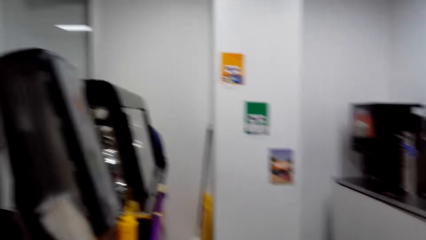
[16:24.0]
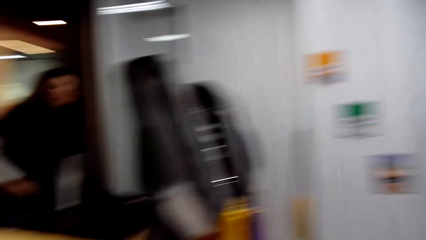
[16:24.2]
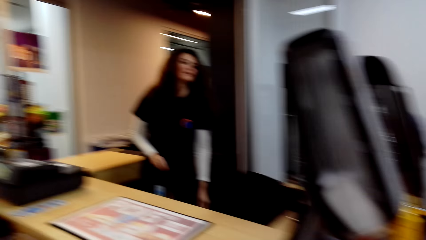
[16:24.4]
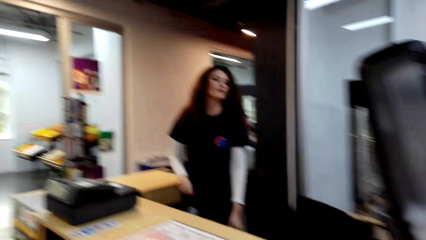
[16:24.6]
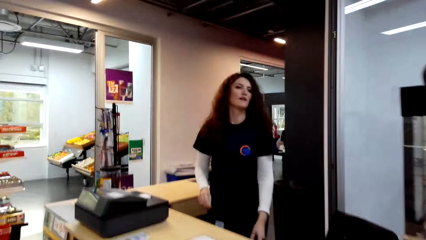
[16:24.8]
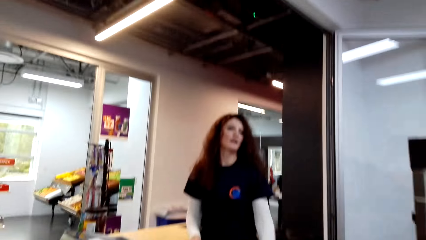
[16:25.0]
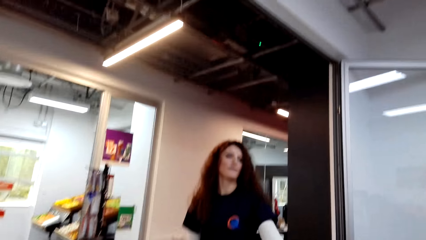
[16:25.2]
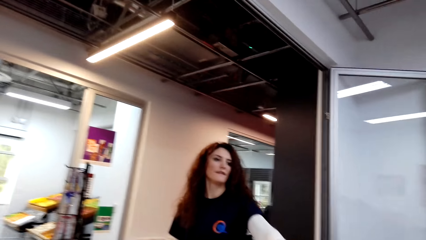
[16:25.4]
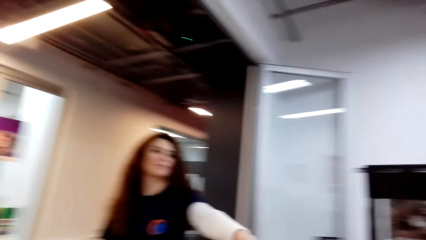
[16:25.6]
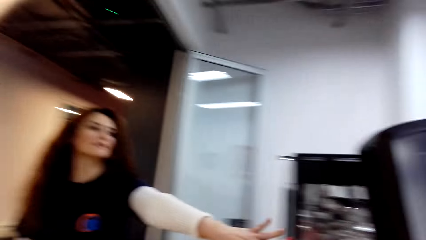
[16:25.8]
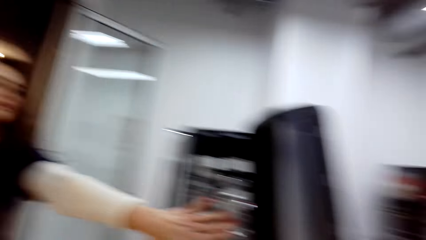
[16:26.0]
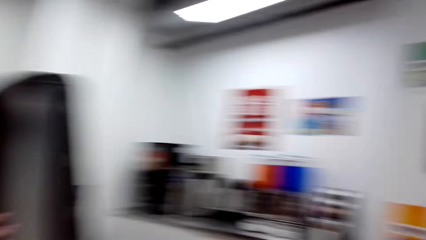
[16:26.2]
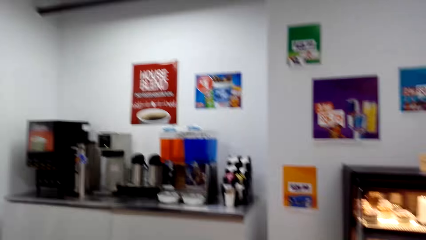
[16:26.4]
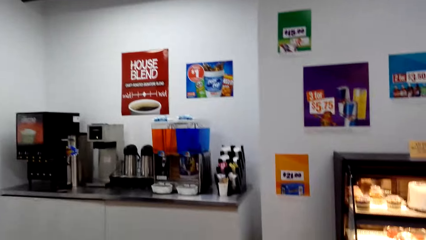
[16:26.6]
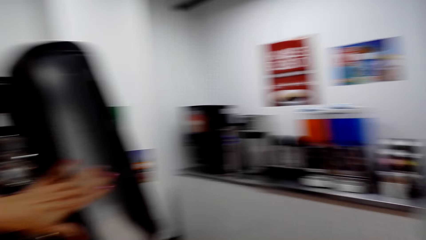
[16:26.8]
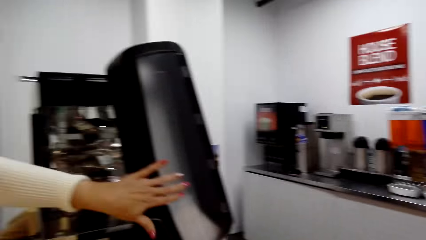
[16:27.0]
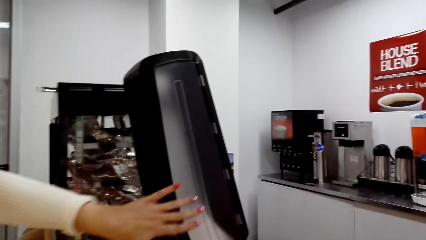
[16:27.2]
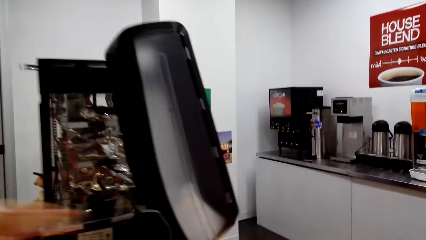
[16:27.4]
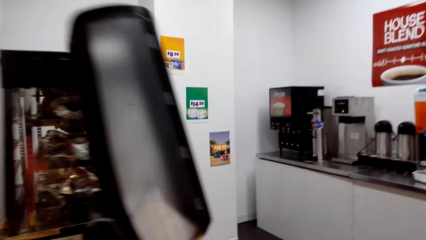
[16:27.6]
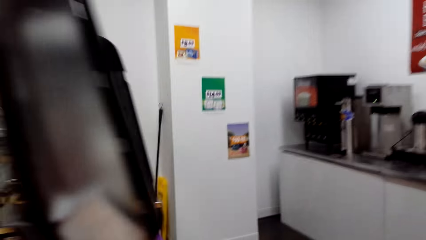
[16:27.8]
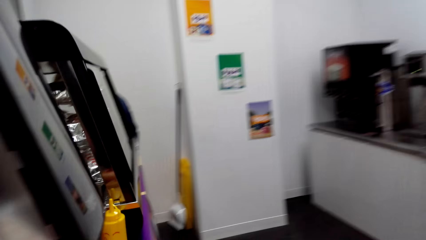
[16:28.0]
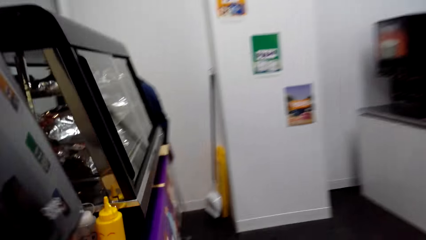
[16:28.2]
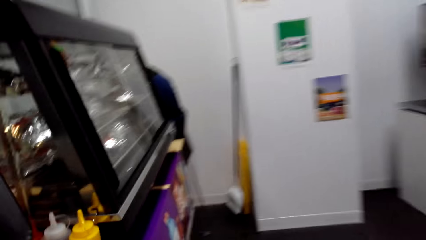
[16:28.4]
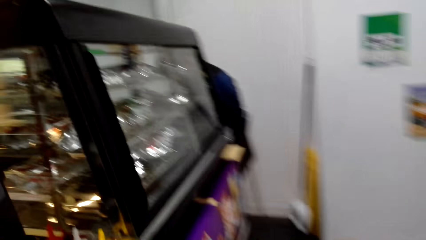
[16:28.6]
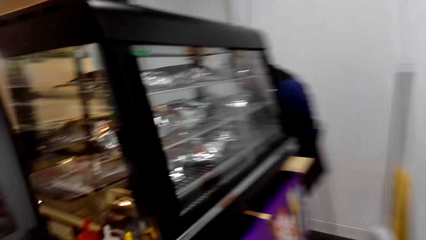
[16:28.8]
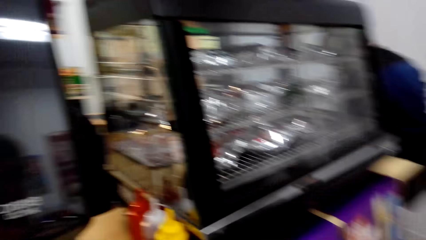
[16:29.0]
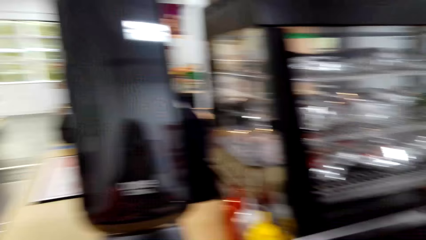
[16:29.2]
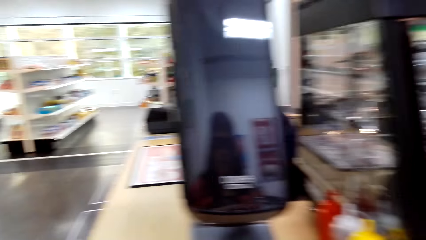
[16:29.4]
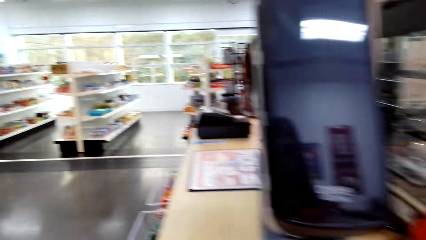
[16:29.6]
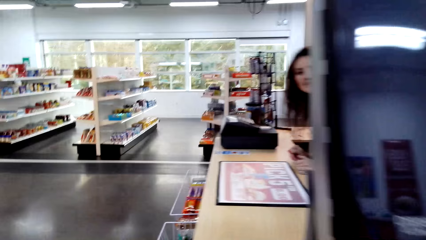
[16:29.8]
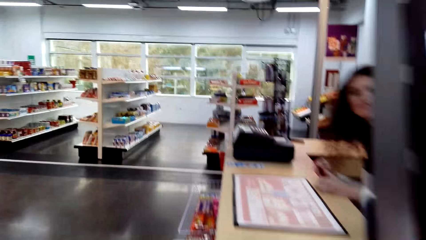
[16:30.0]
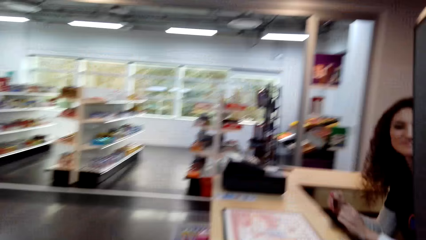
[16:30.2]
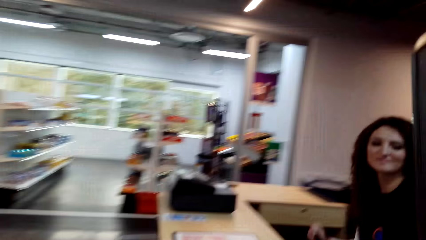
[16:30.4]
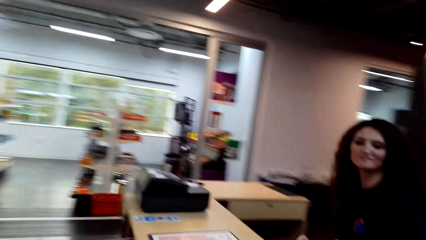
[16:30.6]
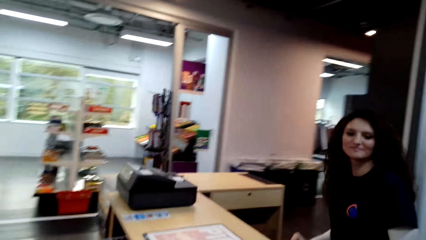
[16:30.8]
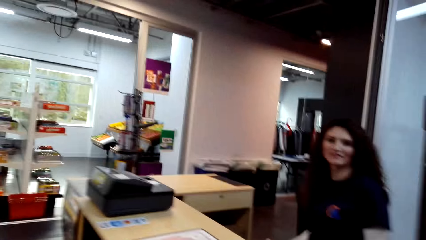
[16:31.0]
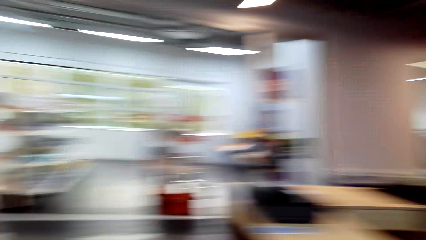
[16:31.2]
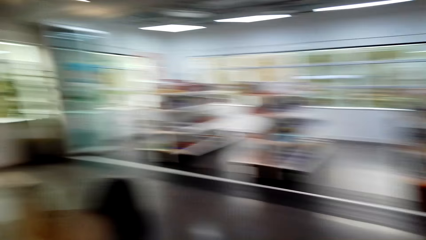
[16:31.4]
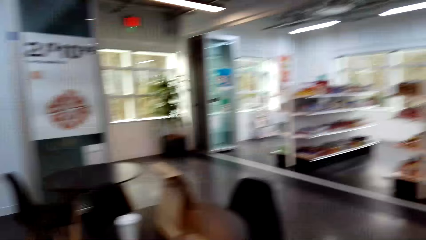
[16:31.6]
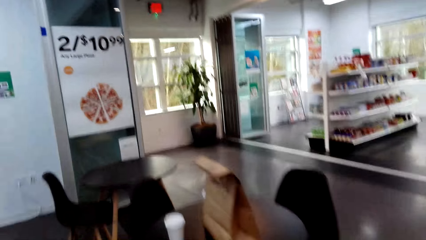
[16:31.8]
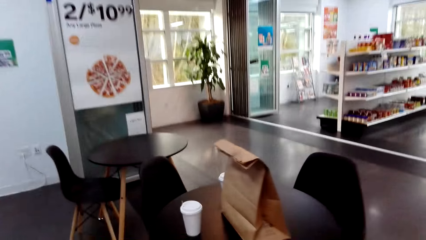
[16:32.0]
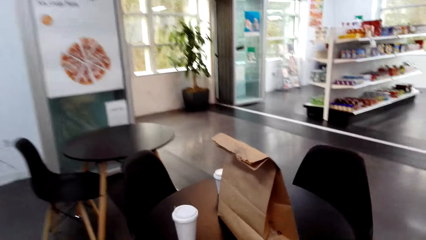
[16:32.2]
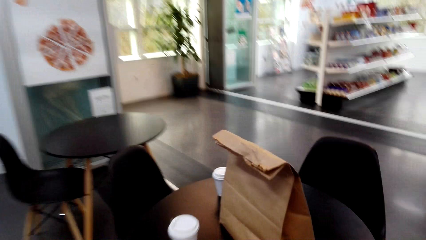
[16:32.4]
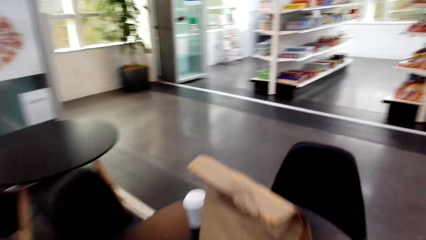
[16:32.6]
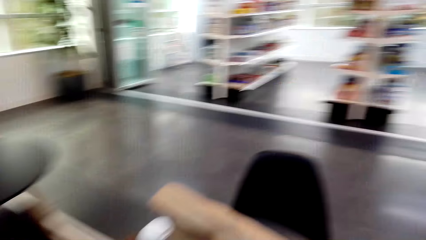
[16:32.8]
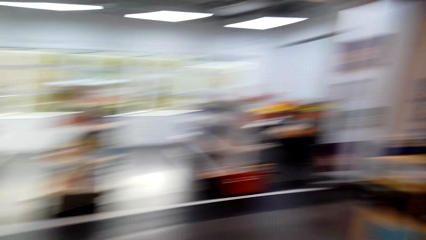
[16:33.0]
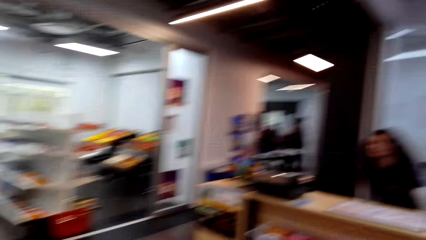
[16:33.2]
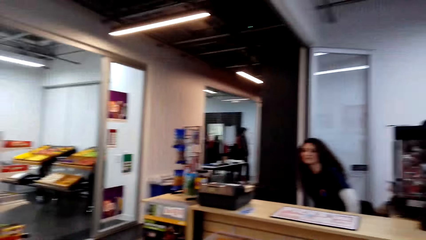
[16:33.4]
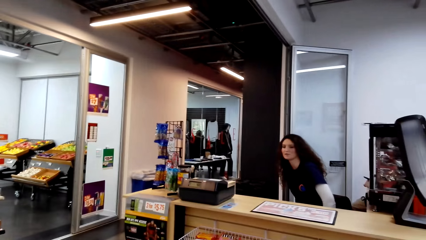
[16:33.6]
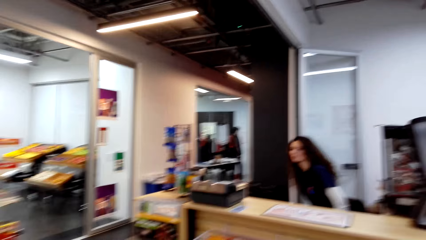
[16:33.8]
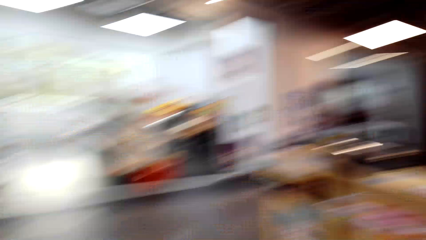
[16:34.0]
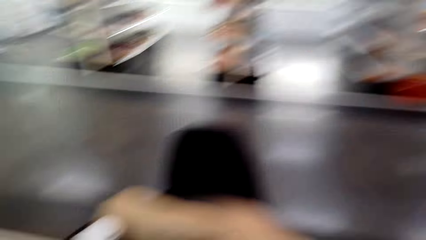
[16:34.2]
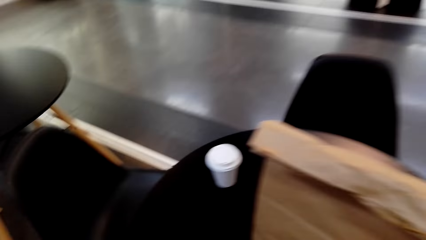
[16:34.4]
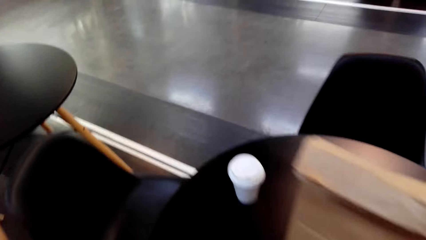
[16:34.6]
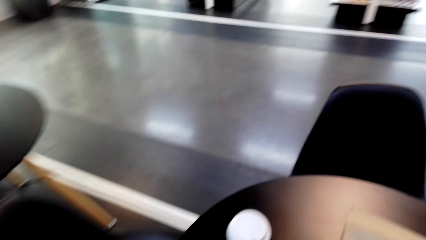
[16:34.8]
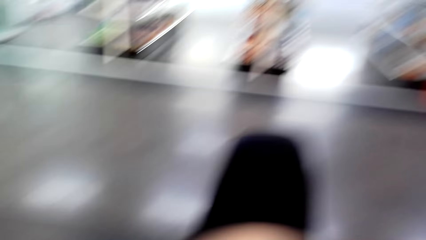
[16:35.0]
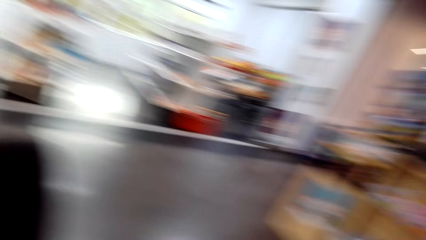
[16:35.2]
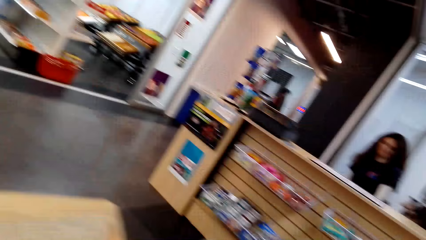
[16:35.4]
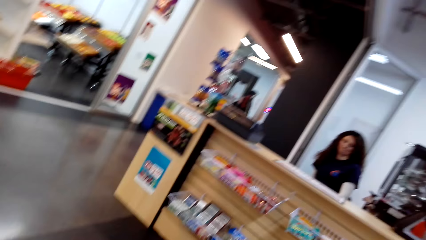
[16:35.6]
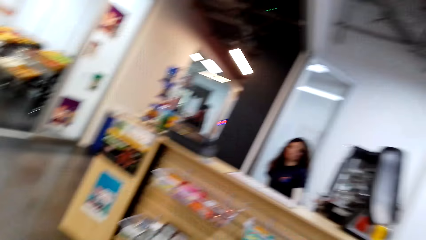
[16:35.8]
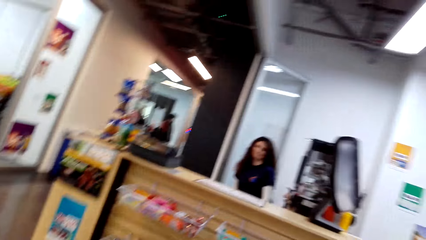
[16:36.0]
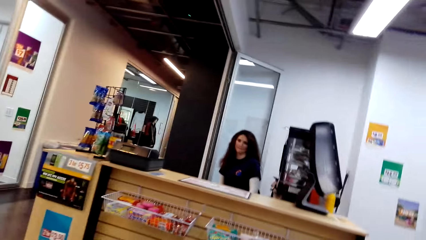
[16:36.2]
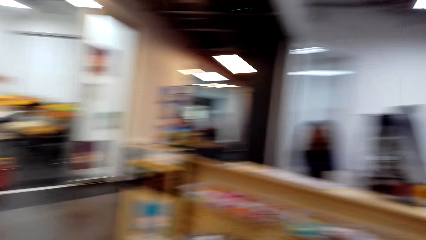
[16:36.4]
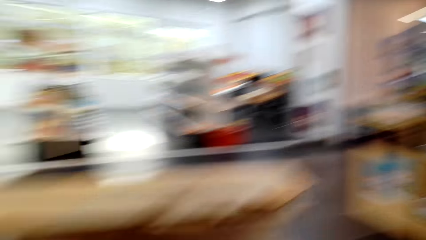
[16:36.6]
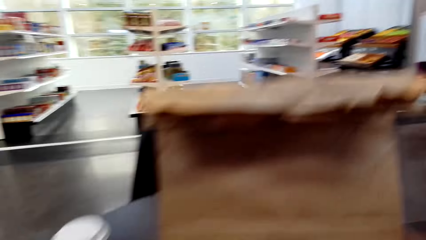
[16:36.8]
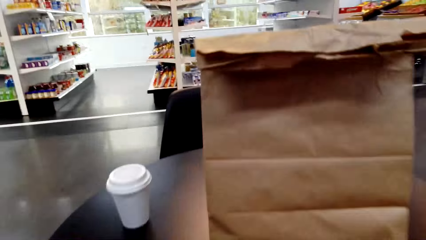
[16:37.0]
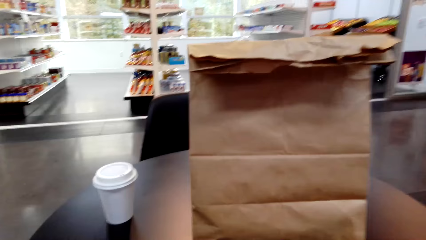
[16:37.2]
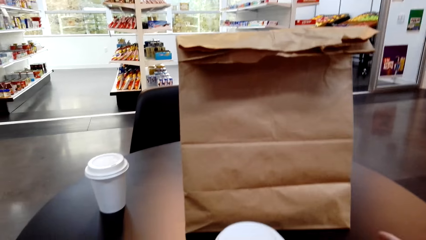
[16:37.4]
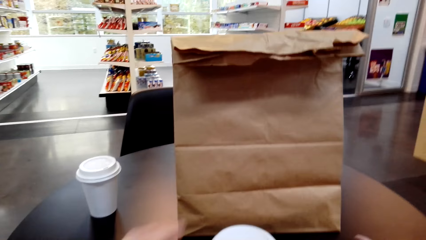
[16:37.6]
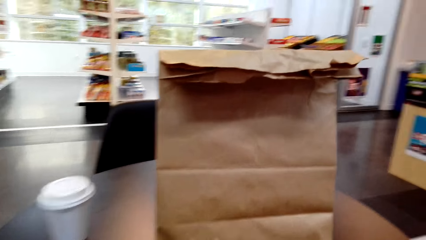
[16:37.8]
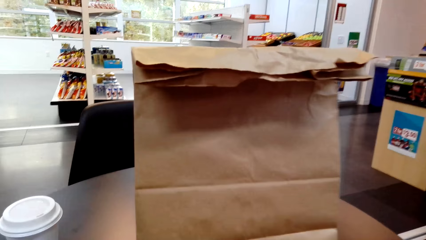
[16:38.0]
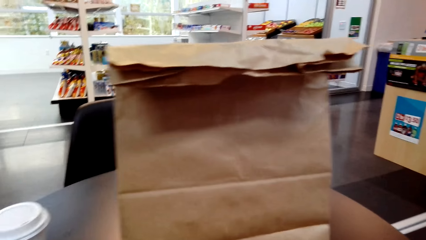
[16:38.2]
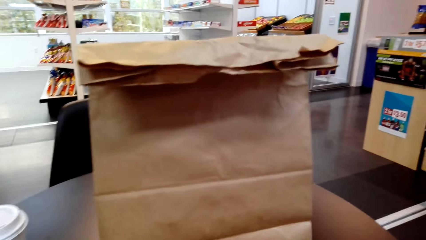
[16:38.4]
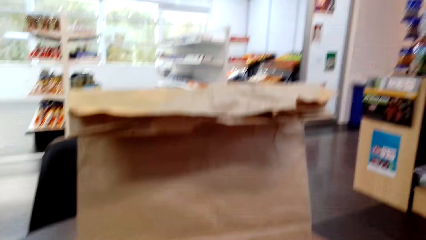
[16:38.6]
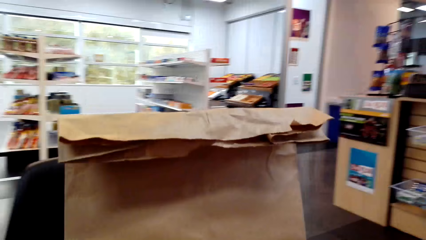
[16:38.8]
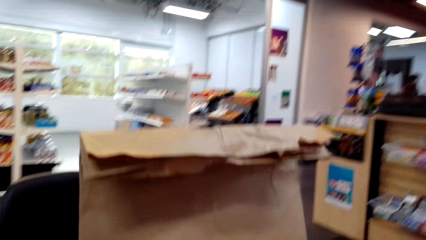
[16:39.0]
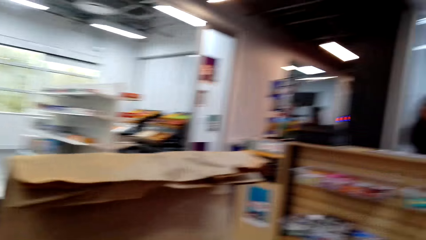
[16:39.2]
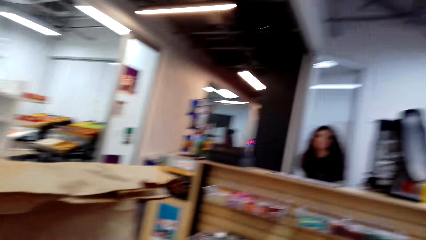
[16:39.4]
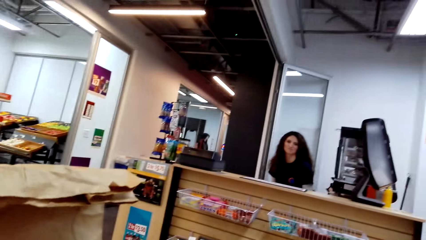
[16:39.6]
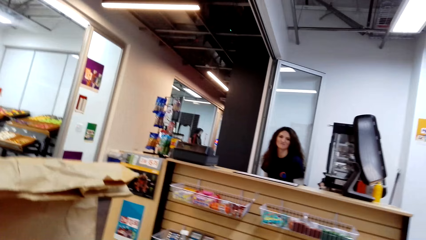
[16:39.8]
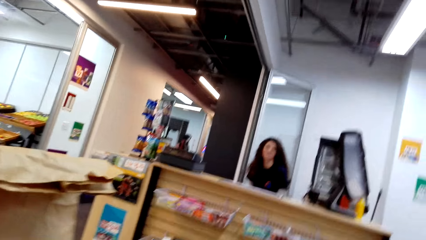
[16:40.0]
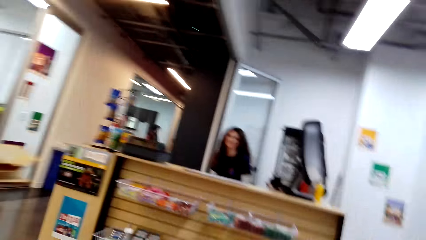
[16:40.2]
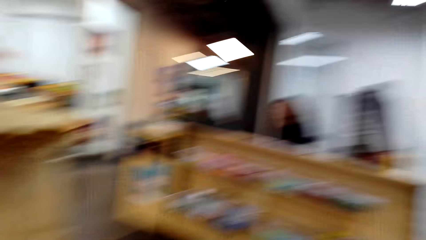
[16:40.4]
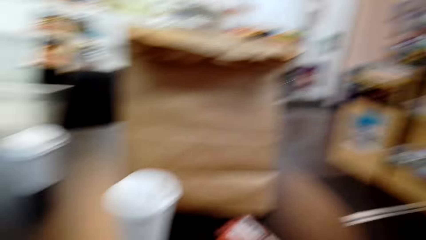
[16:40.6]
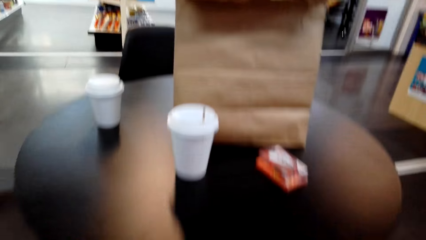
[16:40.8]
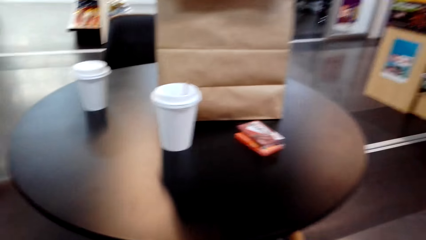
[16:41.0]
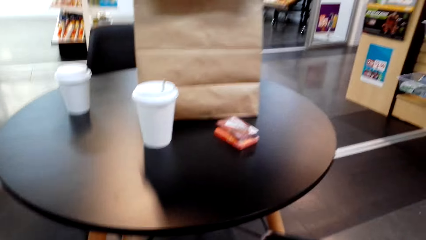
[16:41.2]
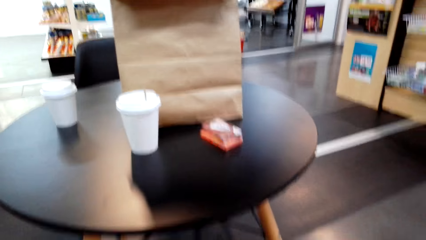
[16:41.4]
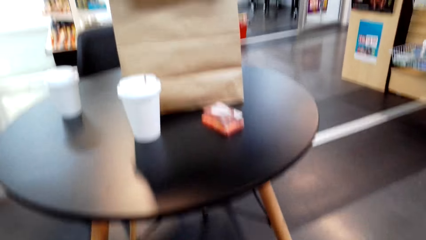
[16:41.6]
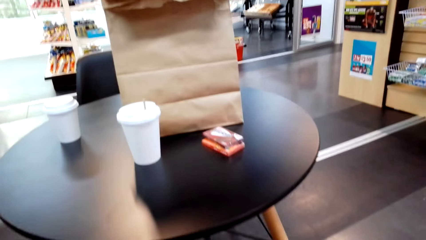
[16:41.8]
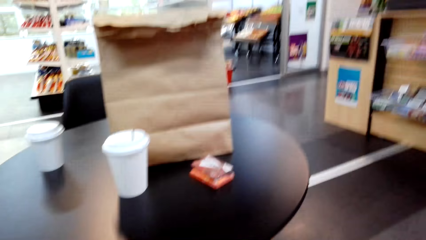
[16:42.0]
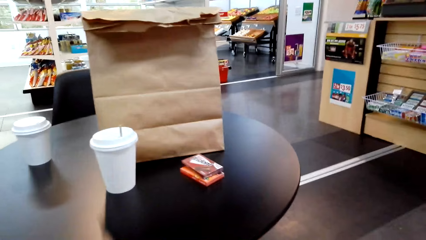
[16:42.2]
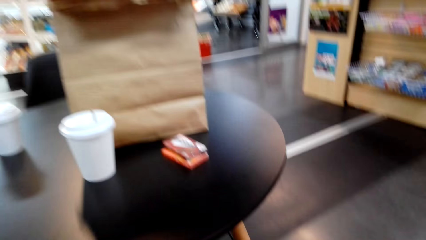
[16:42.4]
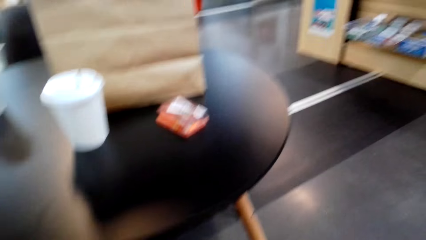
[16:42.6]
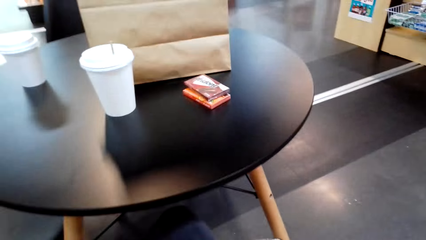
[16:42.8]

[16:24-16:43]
The camera wearer converses with a person. They sit down in the supermarket, put chewing gum on the table and dialogue with the cashier. The person sits on the chair.
